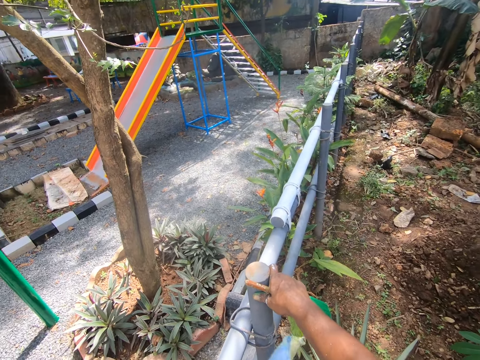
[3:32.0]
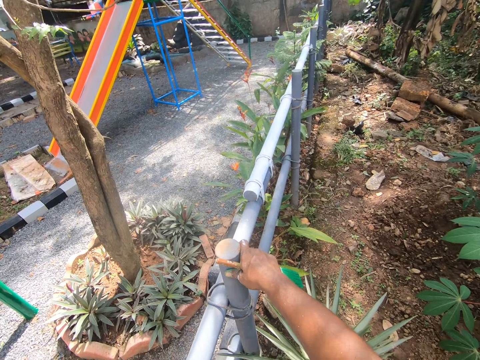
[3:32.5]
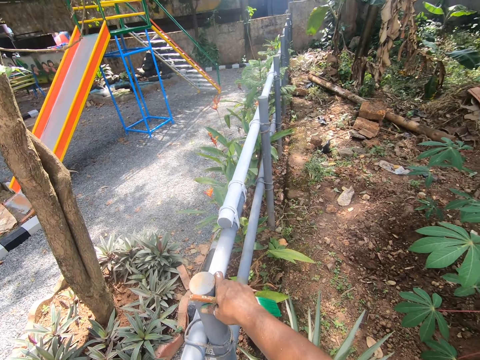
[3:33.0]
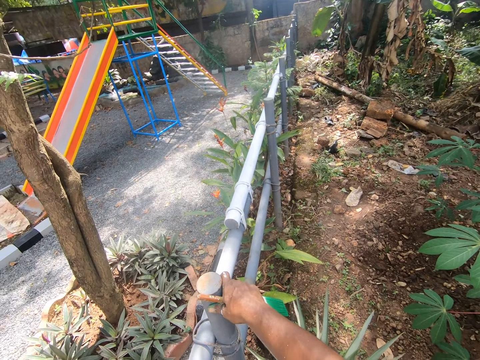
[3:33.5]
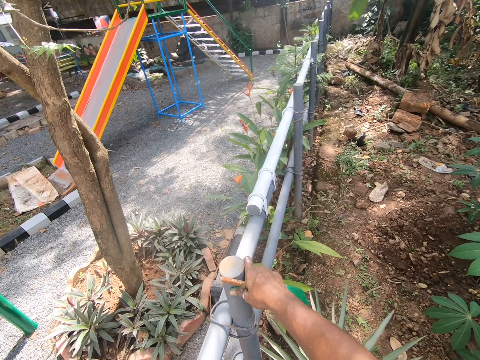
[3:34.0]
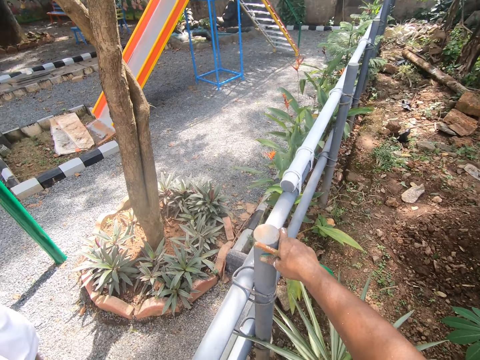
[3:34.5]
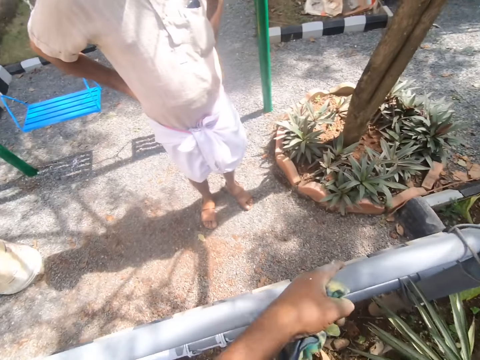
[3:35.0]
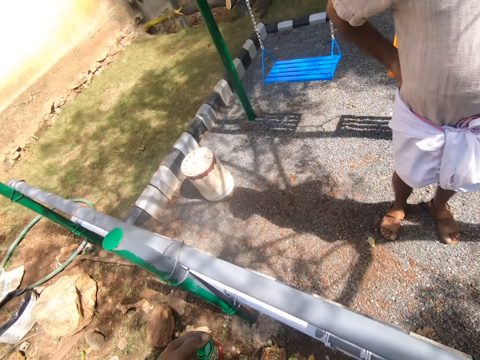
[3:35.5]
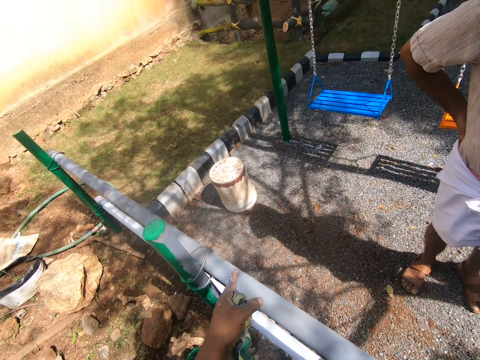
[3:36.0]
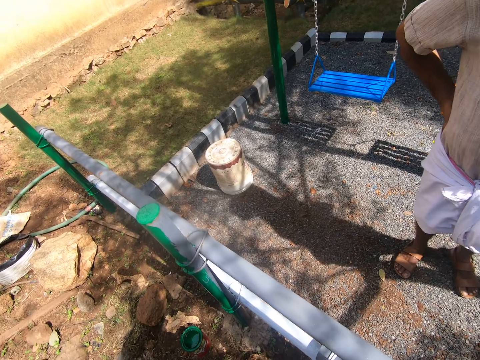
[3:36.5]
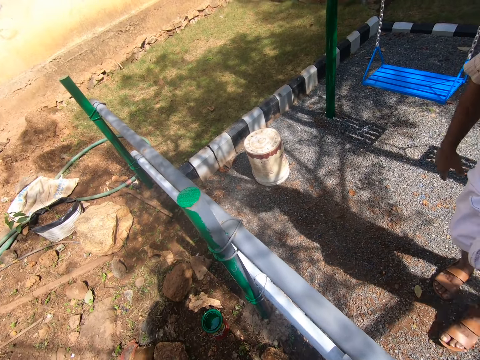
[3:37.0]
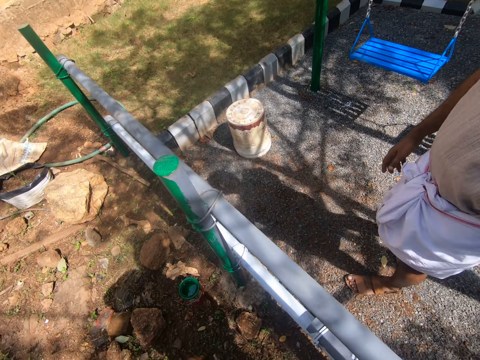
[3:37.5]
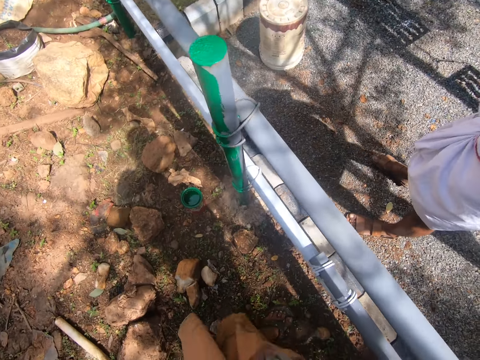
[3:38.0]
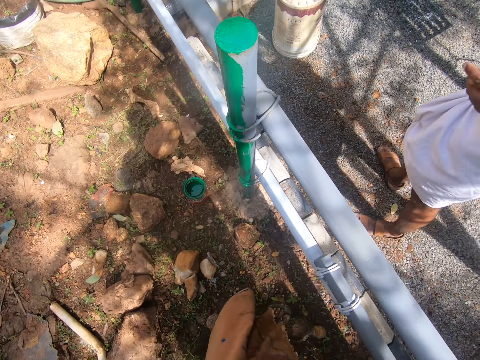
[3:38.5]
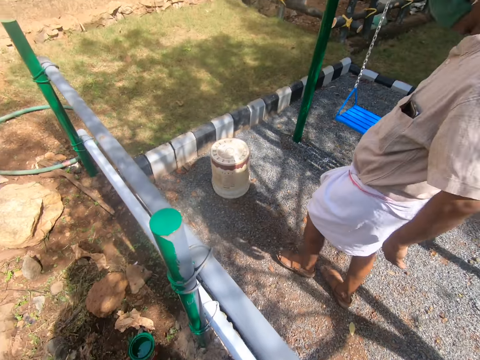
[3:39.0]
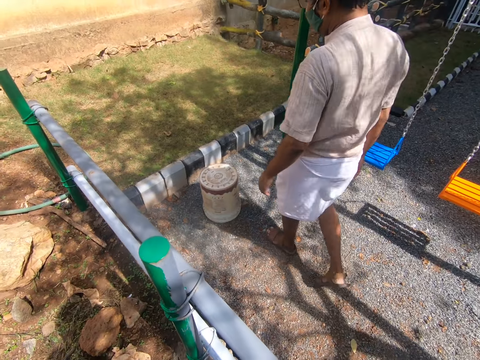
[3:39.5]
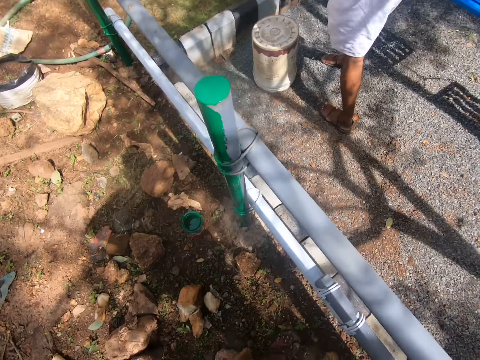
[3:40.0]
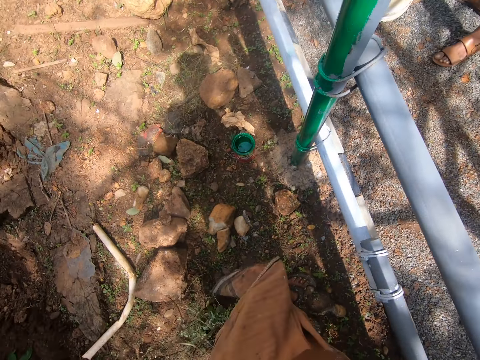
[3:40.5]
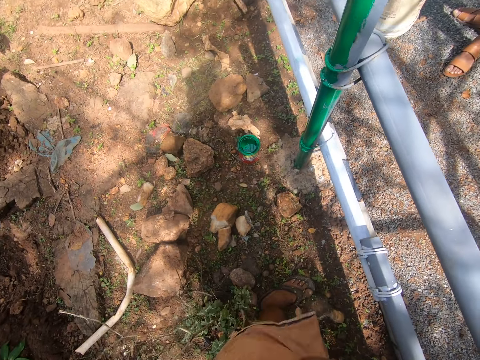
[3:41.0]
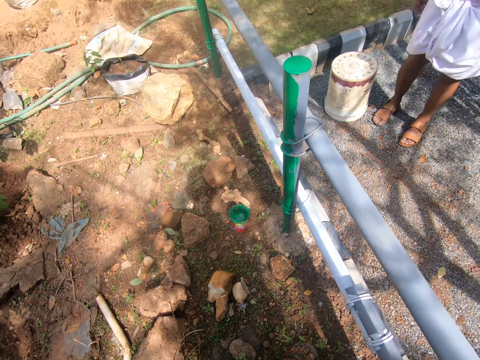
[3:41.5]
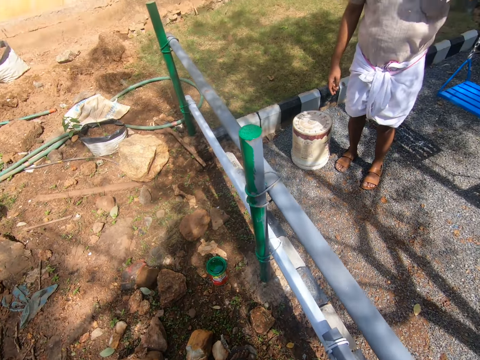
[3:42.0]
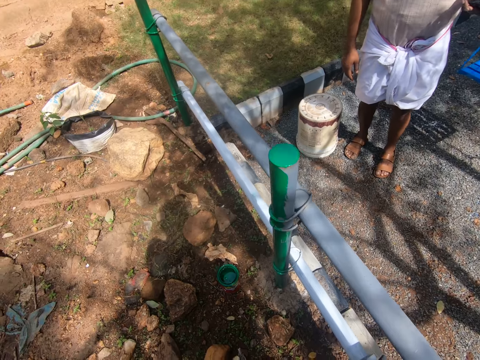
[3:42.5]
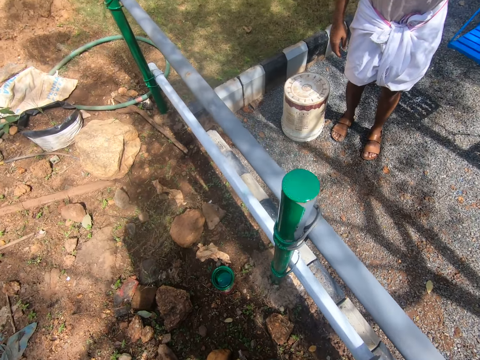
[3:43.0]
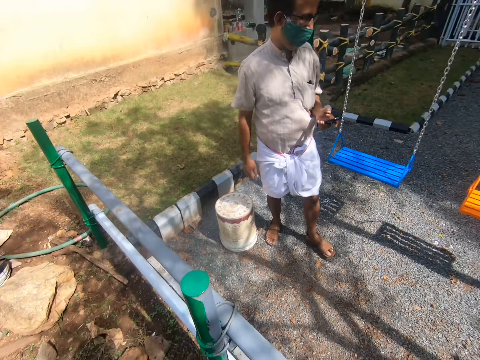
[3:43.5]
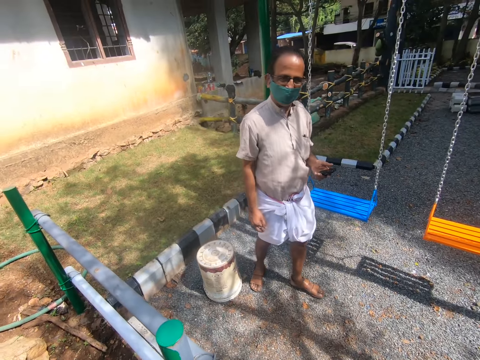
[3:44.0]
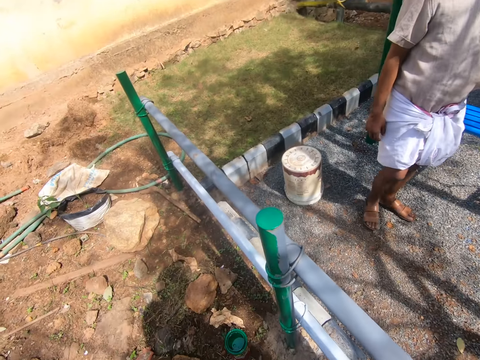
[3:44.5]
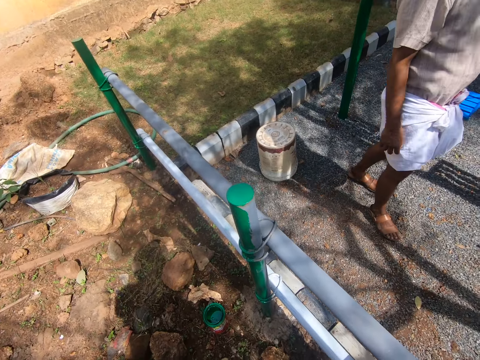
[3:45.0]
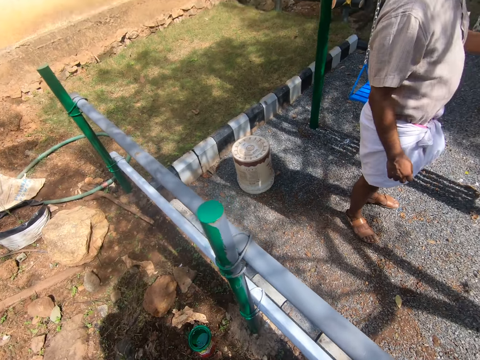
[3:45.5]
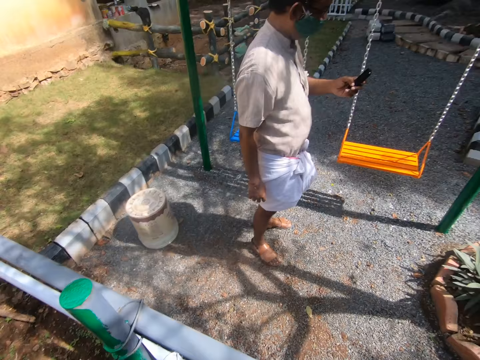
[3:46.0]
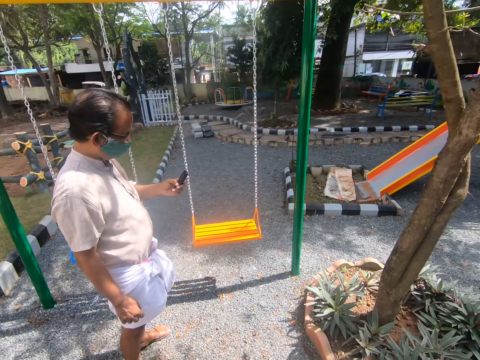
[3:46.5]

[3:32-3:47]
The camera wearer signals with the hand. They look around.

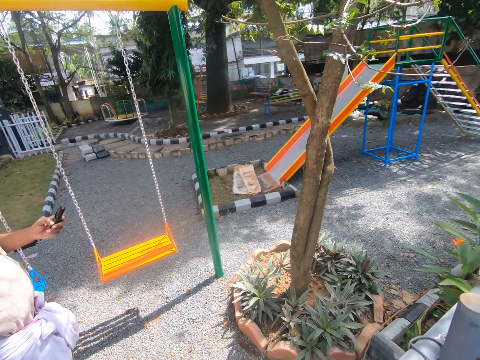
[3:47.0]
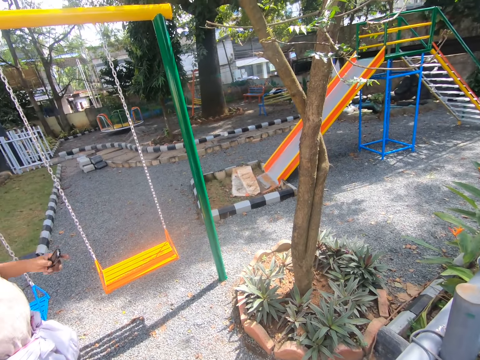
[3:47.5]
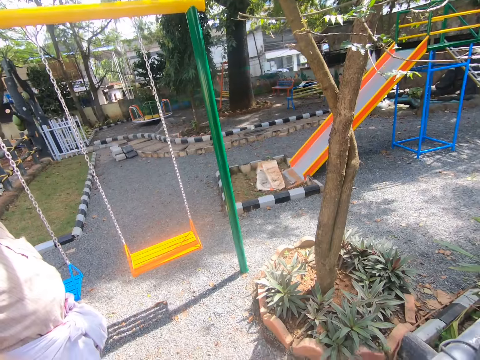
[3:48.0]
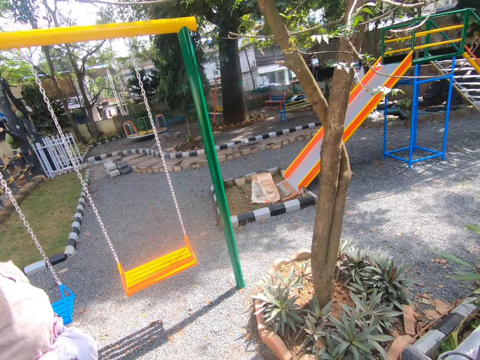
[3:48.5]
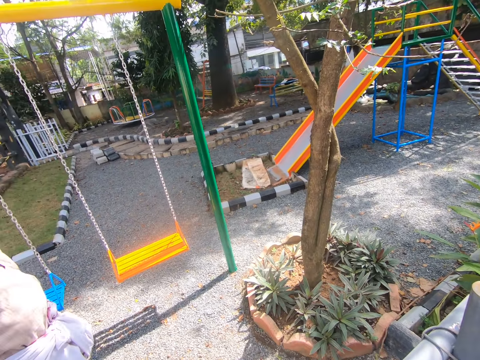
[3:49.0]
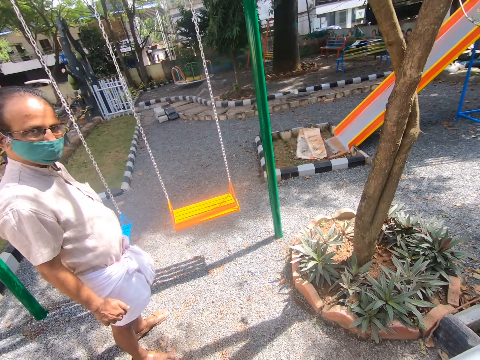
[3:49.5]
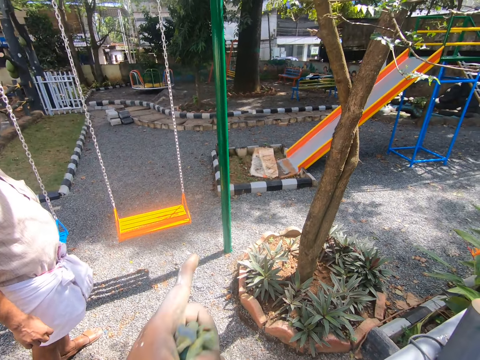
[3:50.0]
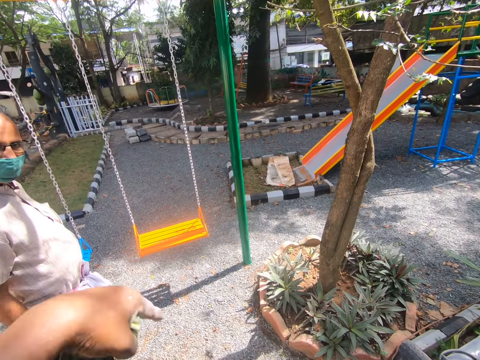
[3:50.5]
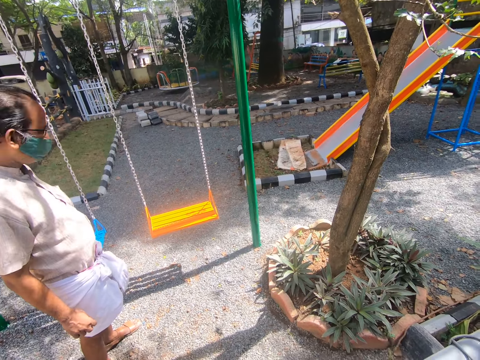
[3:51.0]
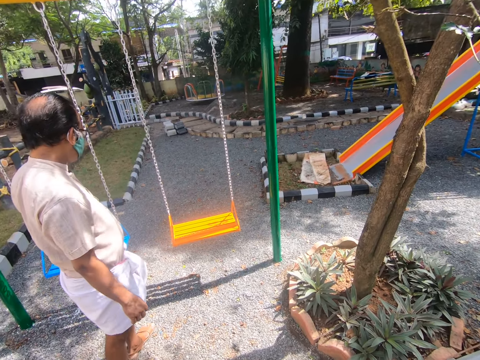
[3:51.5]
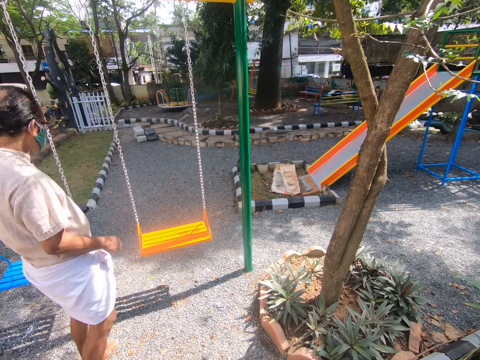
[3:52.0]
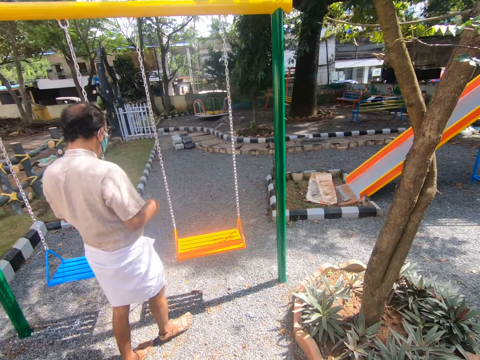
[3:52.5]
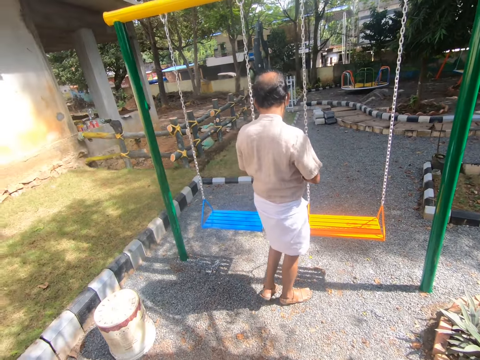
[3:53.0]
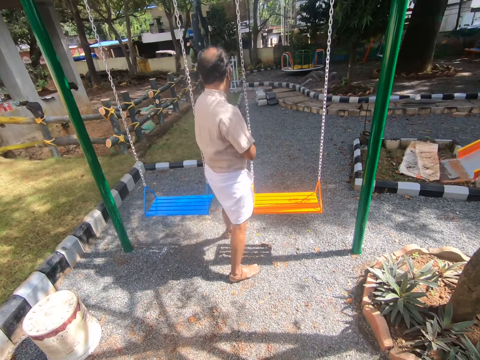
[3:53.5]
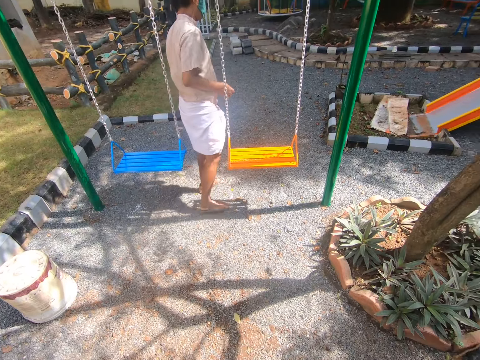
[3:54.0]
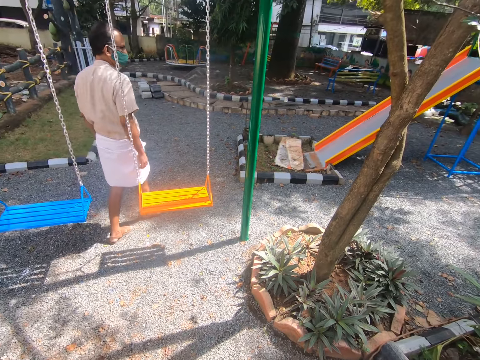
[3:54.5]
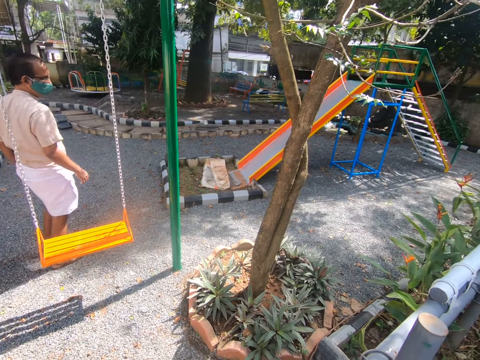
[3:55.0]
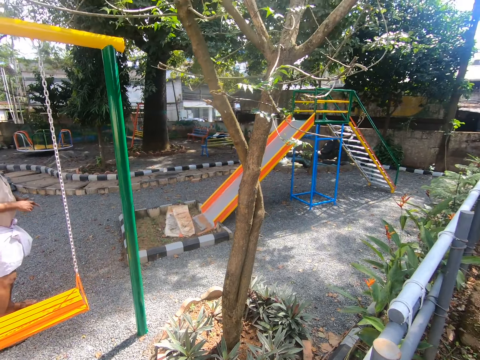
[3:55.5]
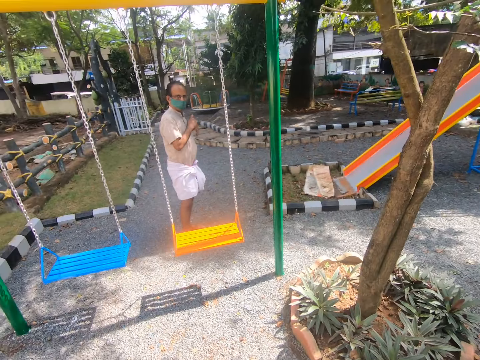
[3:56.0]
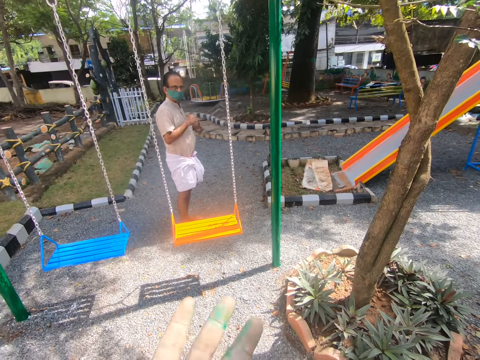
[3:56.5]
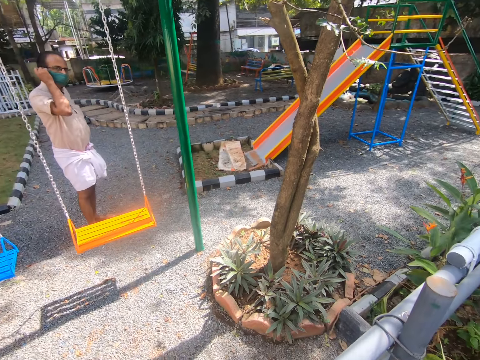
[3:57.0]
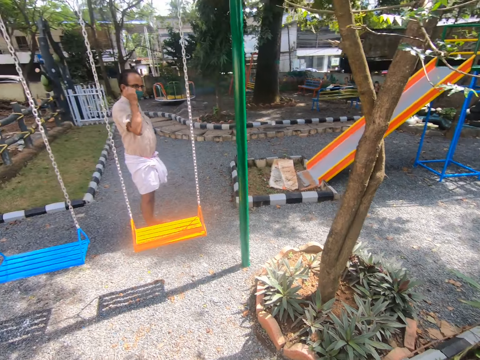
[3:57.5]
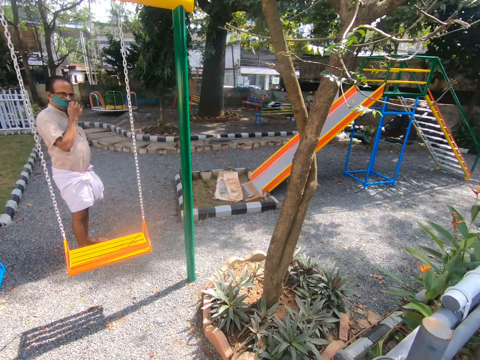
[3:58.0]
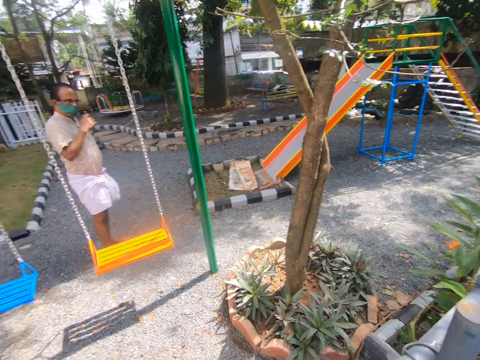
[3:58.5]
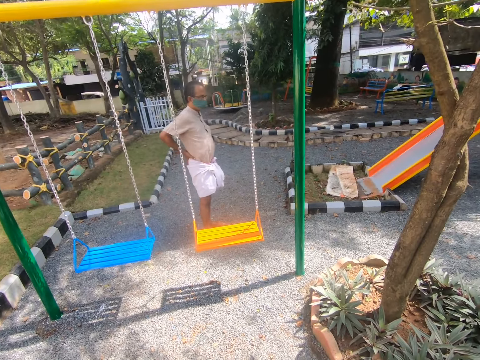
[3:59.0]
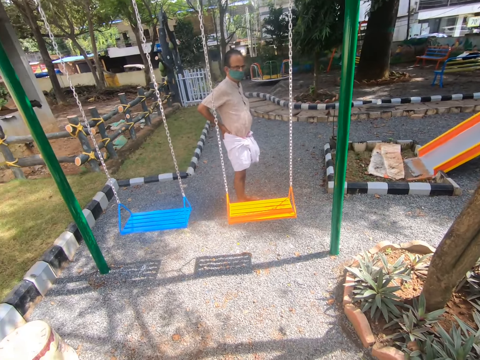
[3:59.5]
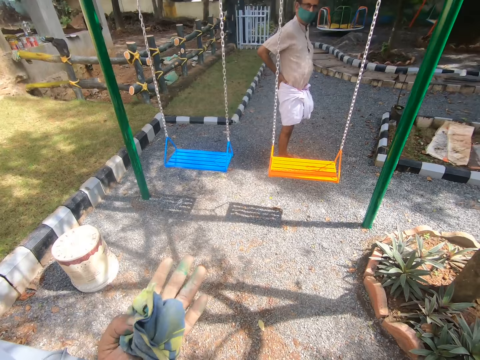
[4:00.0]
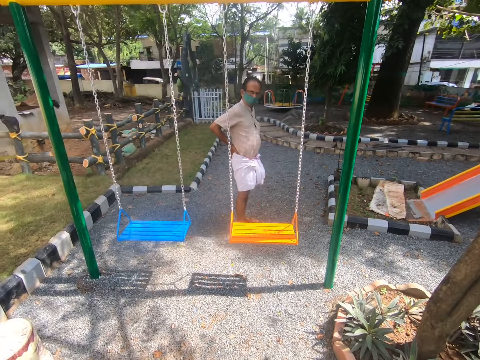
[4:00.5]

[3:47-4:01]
The camera wearer signals with the hand. They look around. They signal with the hand.
